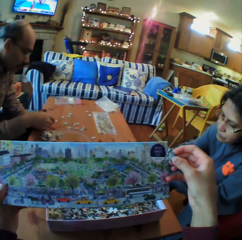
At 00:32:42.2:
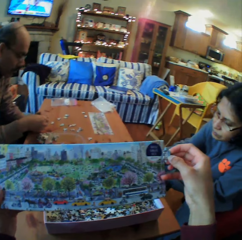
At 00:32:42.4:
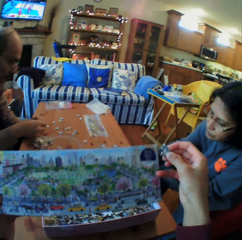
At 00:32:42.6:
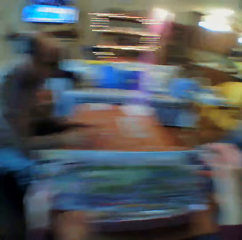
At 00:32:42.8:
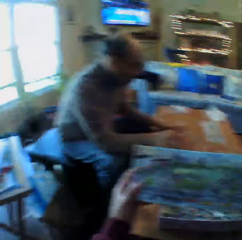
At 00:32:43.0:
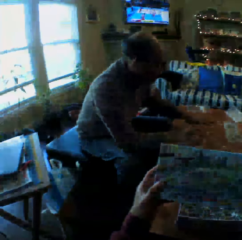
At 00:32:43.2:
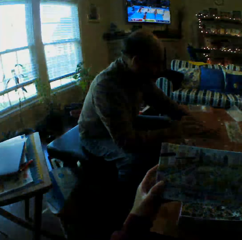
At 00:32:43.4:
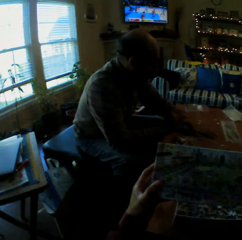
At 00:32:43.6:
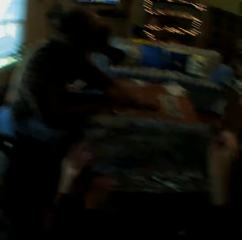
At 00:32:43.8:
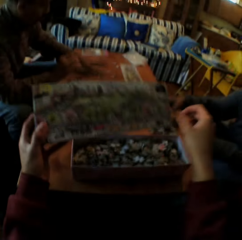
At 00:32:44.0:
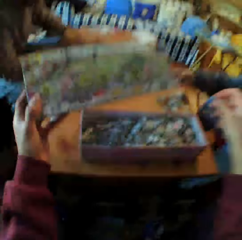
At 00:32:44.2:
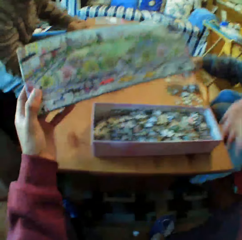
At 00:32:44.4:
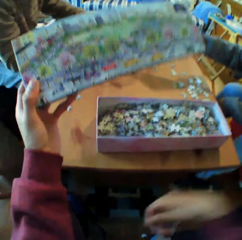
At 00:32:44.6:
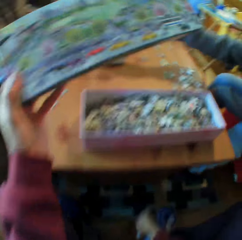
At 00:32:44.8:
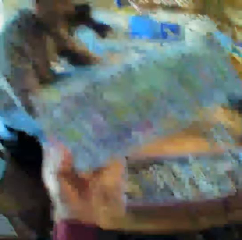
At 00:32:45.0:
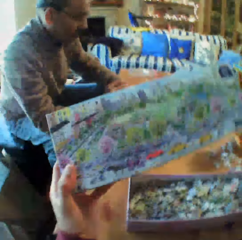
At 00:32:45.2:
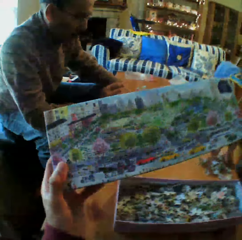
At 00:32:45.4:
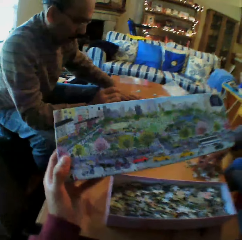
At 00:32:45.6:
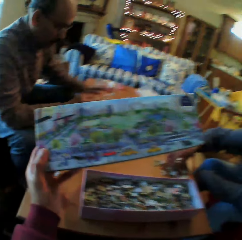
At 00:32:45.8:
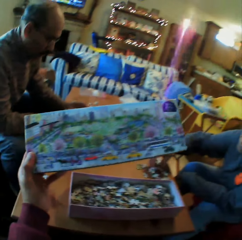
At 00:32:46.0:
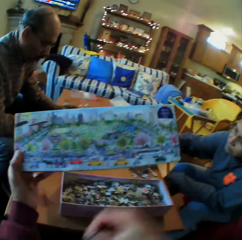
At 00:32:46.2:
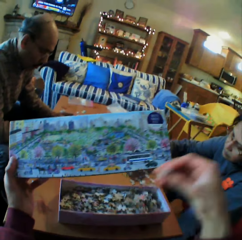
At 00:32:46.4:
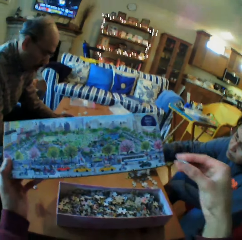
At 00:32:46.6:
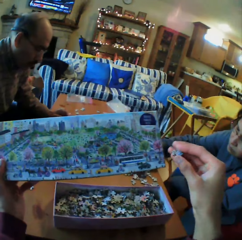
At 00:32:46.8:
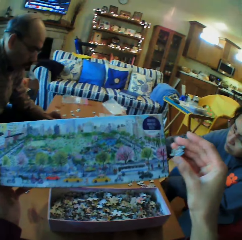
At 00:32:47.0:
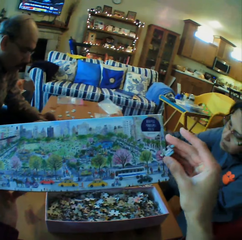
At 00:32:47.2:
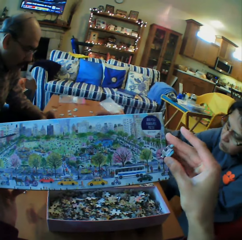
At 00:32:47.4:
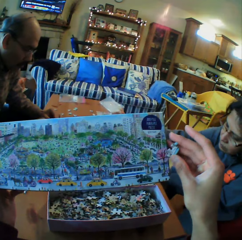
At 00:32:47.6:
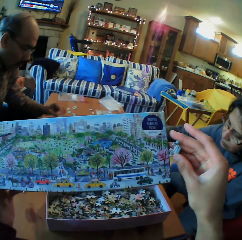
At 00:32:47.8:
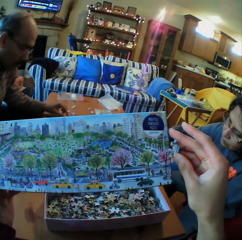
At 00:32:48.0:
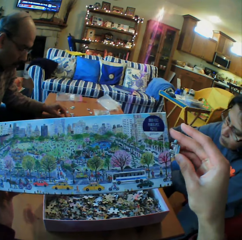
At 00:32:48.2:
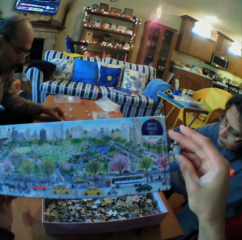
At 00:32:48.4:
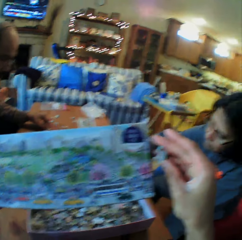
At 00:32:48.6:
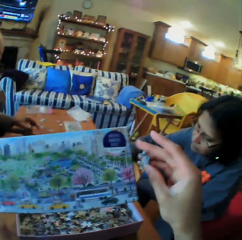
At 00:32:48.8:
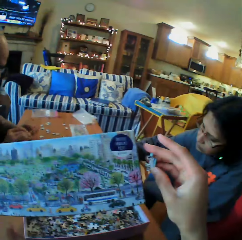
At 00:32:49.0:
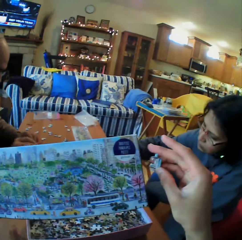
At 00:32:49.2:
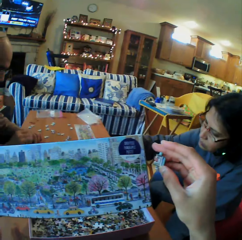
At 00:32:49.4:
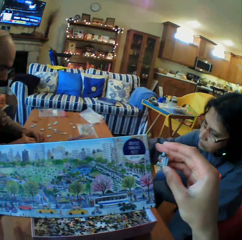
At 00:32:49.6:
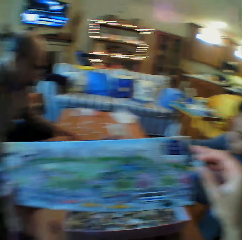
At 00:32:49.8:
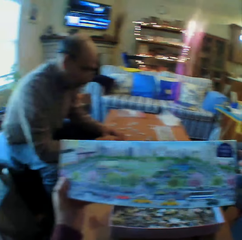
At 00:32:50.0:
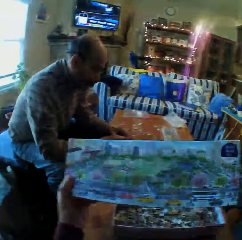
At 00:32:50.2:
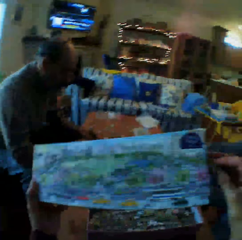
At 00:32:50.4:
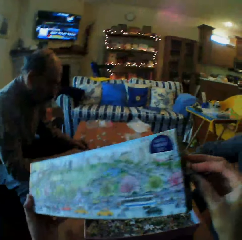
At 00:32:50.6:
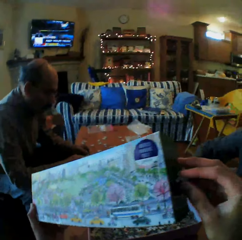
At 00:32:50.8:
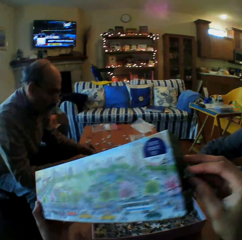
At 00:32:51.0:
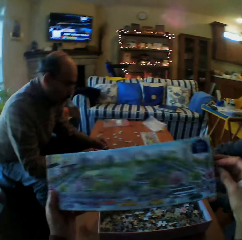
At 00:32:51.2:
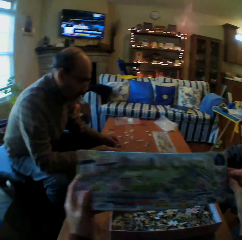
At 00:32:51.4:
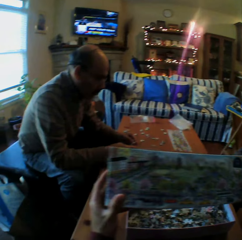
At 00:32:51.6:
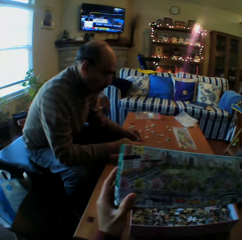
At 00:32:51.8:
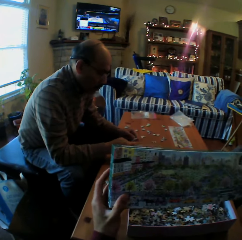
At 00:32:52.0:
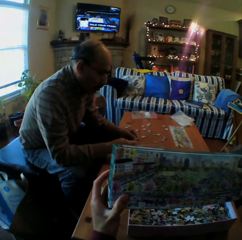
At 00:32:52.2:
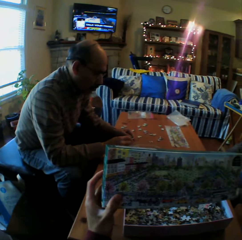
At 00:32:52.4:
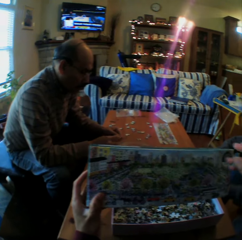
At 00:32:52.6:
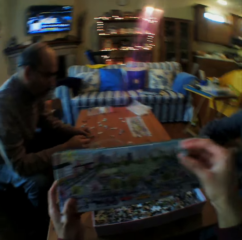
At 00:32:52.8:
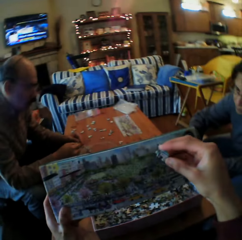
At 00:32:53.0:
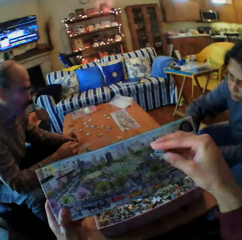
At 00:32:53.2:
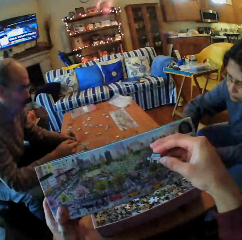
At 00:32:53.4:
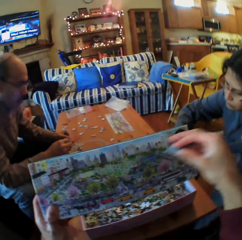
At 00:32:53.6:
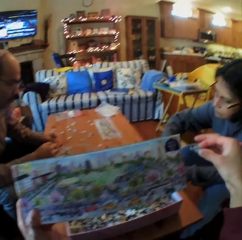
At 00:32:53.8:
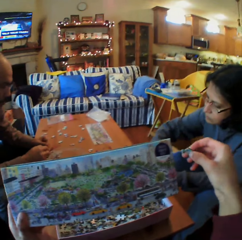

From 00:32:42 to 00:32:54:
The camera wearer looks at the picture. They look at a man. They look at the picture. They look at the Jenga. They look at the box. They look at the picture.

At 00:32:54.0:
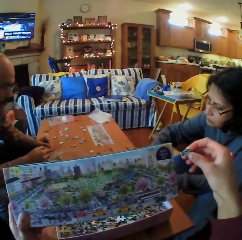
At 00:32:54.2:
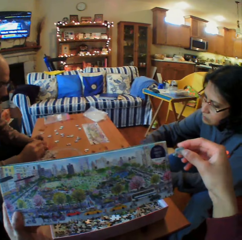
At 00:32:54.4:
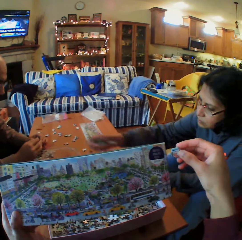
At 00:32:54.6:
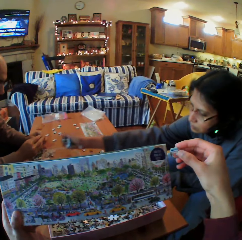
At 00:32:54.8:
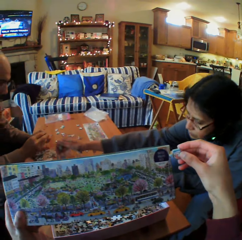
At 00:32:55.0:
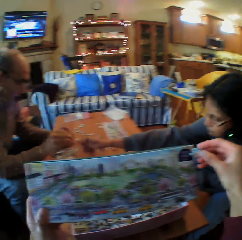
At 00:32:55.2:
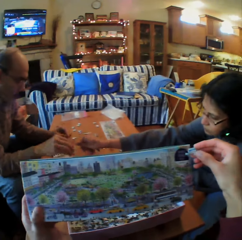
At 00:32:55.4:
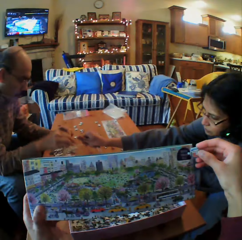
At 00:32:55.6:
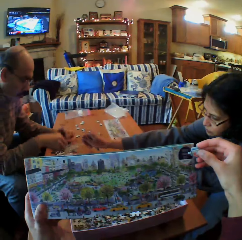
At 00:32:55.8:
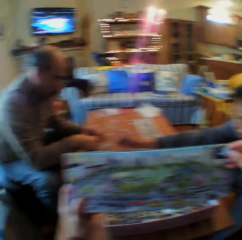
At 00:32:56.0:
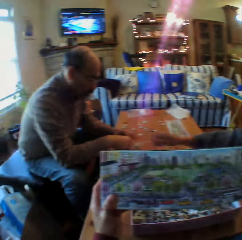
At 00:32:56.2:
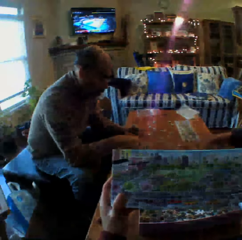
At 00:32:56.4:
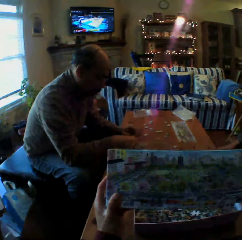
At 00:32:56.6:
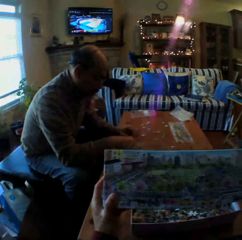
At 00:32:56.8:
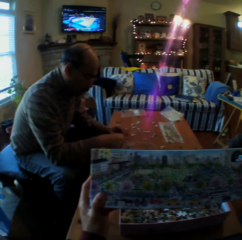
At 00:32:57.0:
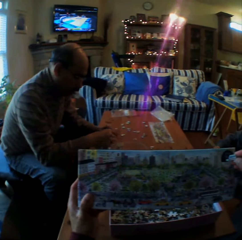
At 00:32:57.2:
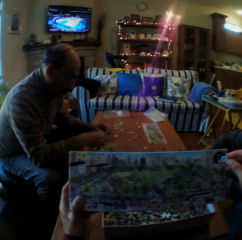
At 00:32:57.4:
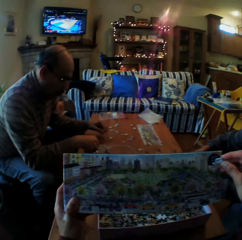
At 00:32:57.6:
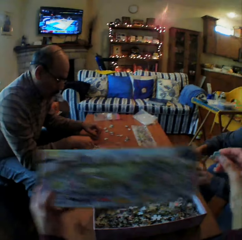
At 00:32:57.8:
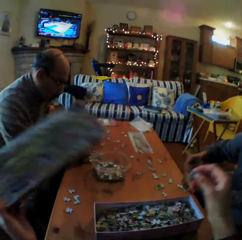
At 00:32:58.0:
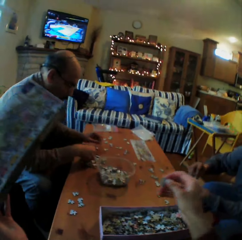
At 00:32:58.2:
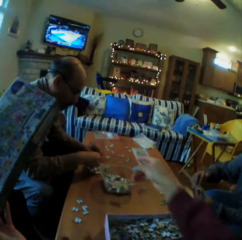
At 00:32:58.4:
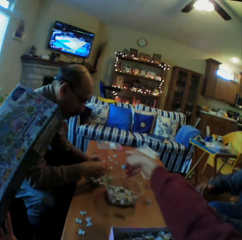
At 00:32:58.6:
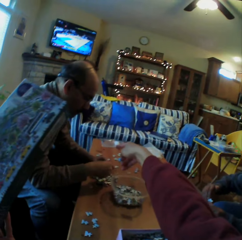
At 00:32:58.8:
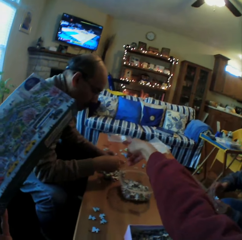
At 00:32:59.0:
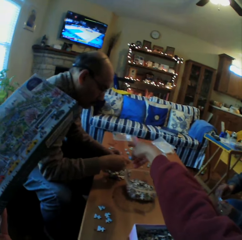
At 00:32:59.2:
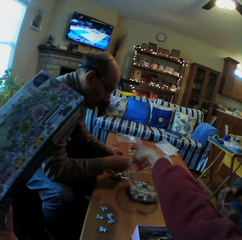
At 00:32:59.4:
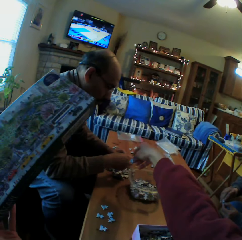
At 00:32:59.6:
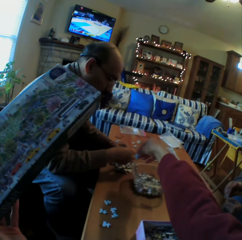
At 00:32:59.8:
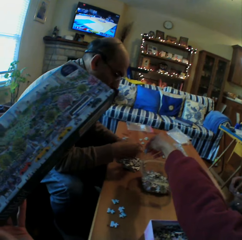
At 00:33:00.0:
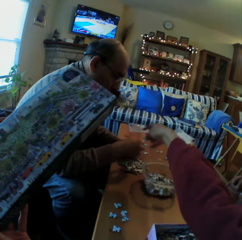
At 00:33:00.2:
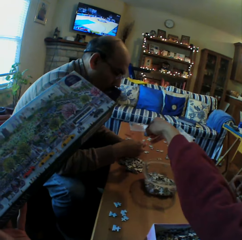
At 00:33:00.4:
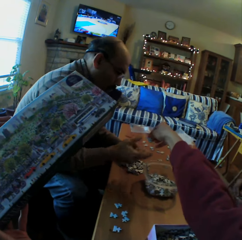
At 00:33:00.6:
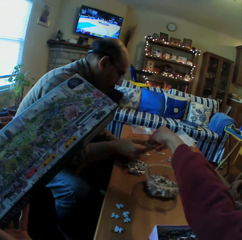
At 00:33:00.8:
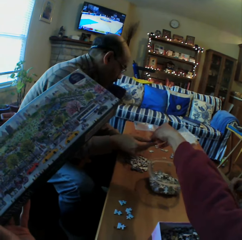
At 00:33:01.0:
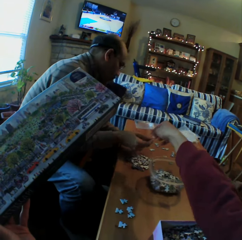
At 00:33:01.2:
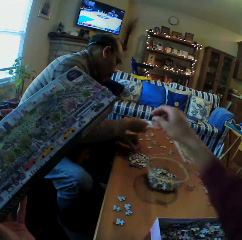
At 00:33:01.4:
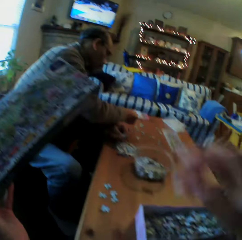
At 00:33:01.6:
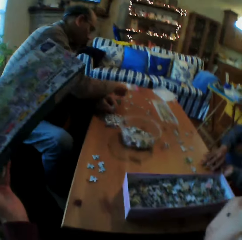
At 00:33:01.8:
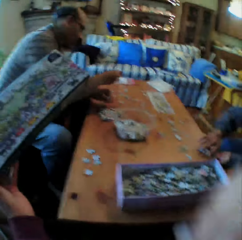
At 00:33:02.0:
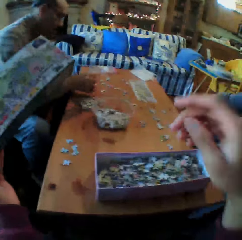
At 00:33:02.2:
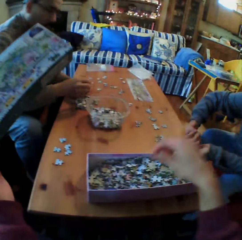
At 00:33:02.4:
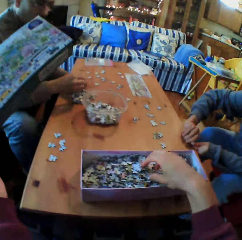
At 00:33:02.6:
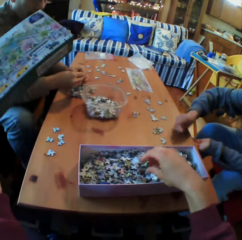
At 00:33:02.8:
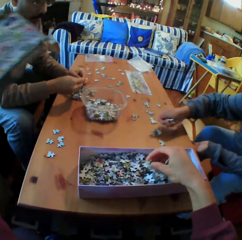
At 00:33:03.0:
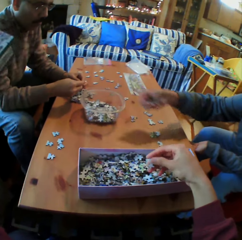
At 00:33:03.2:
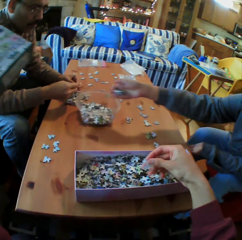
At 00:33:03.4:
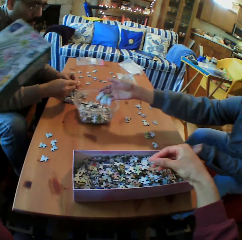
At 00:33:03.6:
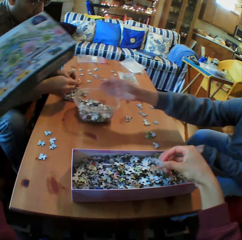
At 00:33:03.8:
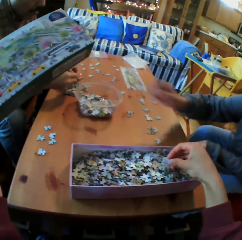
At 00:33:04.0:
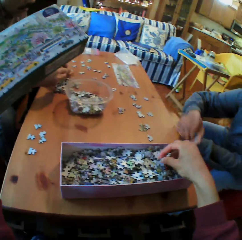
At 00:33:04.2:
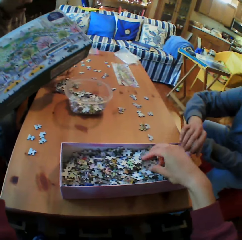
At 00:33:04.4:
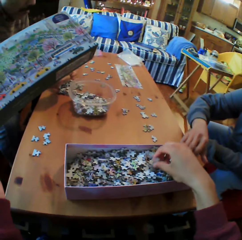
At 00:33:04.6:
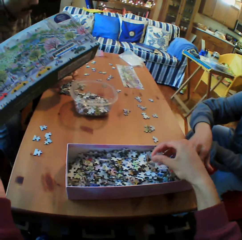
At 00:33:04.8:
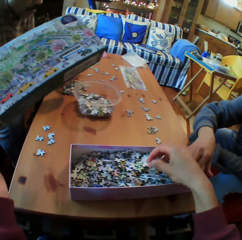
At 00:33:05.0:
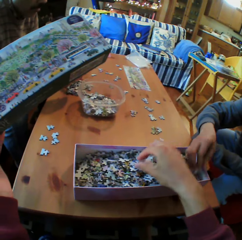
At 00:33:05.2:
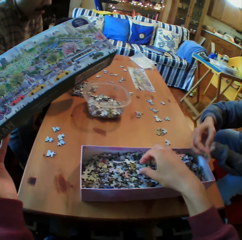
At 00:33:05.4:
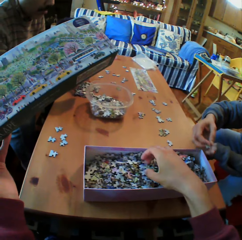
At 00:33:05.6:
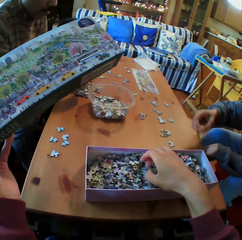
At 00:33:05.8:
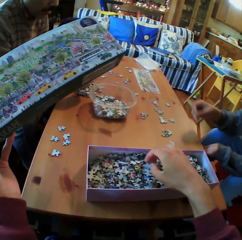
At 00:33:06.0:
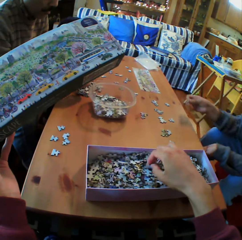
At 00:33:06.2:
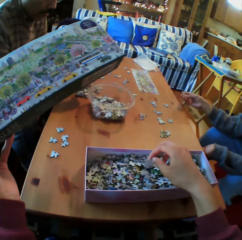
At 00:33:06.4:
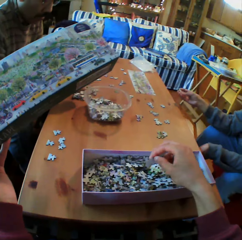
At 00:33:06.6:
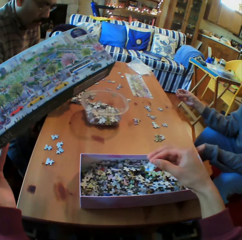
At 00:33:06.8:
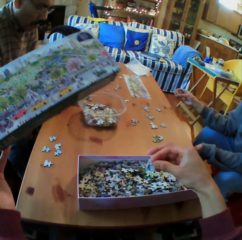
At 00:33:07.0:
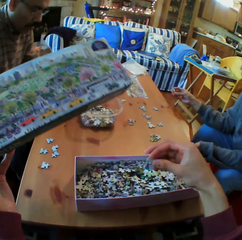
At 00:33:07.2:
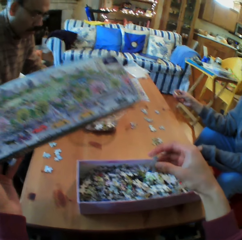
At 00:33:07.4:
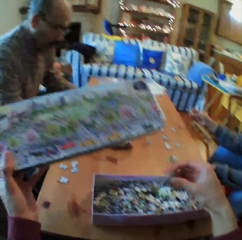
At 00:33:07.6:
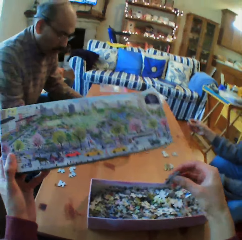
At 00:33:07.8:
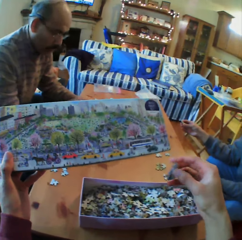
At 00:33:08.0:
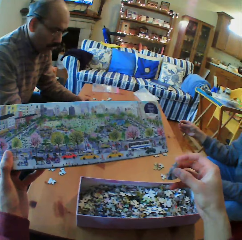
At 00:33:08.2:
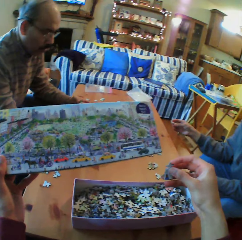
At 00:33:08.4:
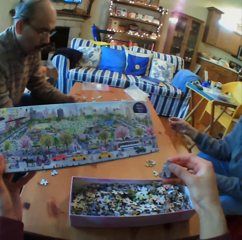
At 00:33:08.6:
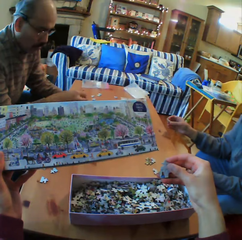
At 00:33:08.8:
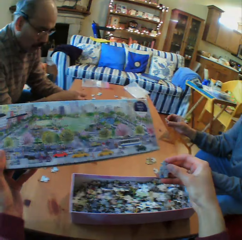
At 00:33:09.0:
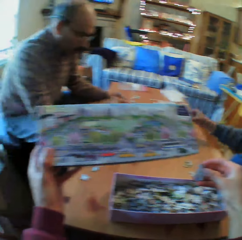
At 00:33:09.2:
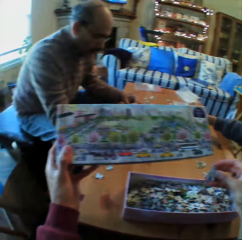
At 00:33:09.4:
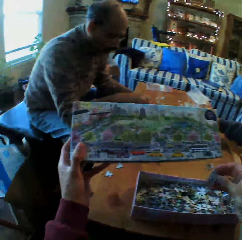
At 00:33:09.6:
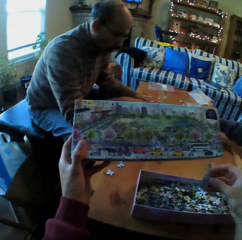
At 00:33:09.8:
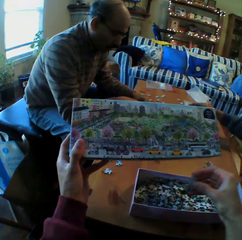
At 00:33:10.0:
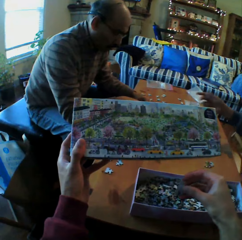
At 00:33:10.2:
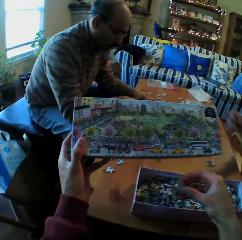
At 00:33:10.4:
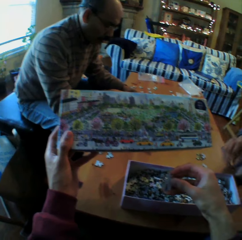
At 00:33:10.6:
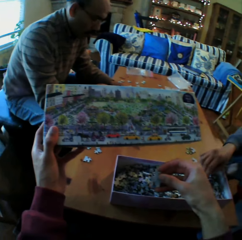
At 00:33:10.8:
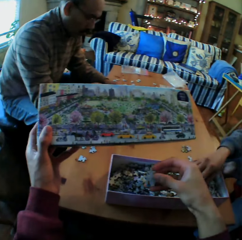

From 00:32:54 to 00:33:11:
A woman puts the cards in the dish. The camera wearer looks at the picture. The woman puts puzzle pieces in a container. A man picks up the Jenga pieces from the table. The camera wearer talks. They give the Jenga piece to the man. They pick up the Jenga pieces. The woman puts the Jenga pieces in the dish. The camera wearer picks up the Jenga piece in the box. They look at the picture.
